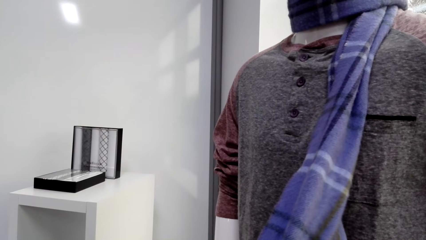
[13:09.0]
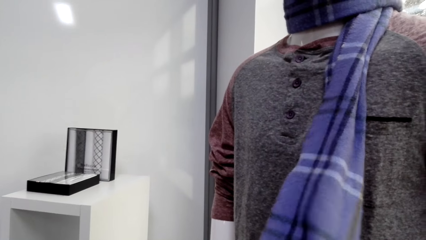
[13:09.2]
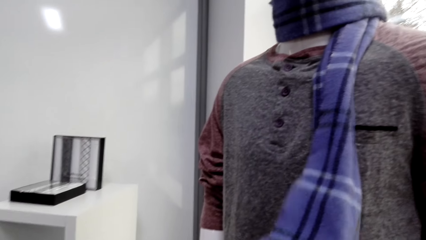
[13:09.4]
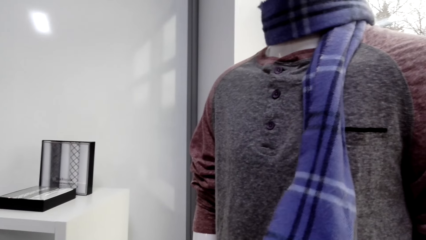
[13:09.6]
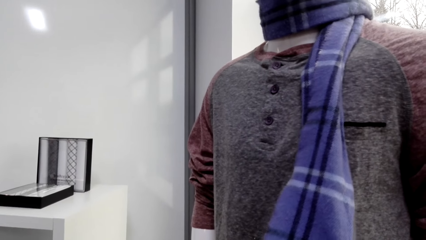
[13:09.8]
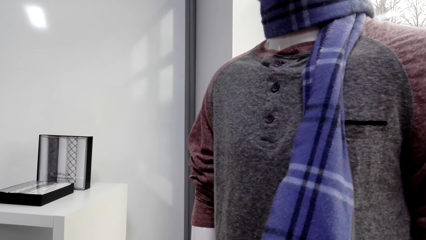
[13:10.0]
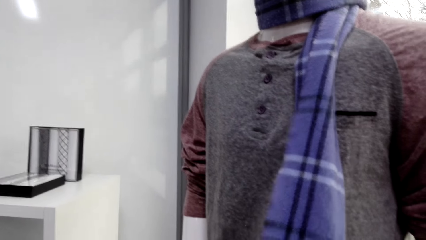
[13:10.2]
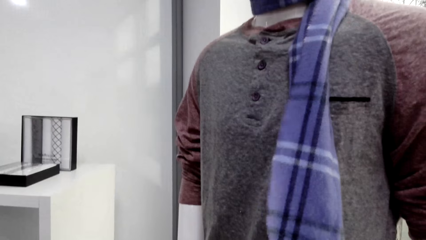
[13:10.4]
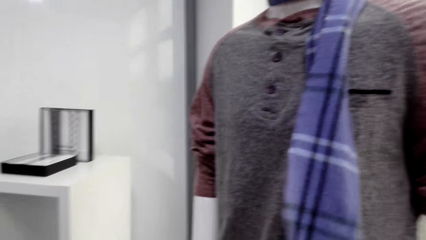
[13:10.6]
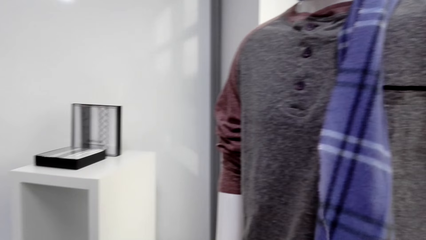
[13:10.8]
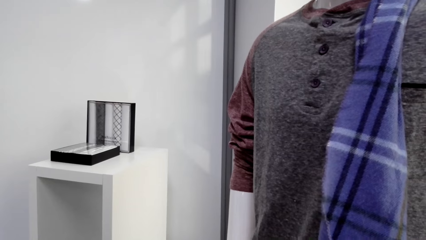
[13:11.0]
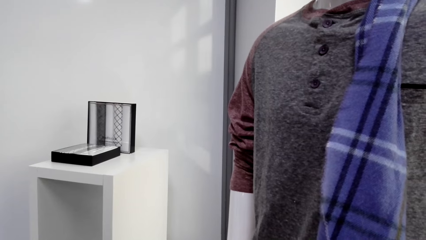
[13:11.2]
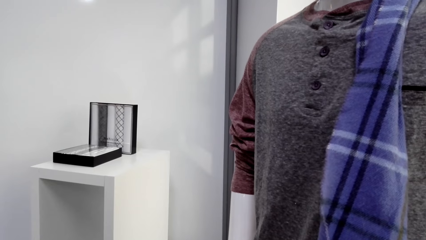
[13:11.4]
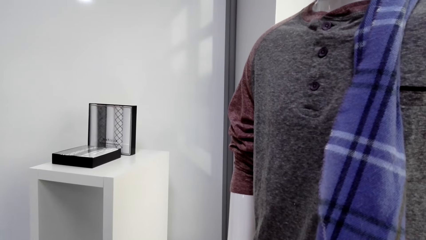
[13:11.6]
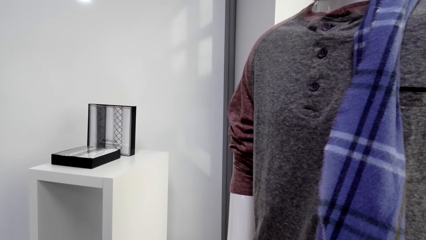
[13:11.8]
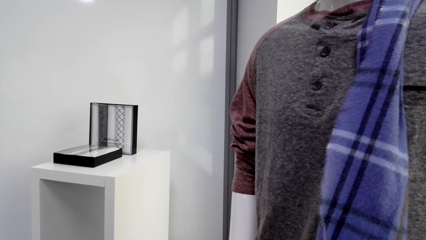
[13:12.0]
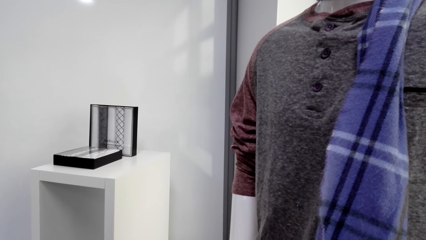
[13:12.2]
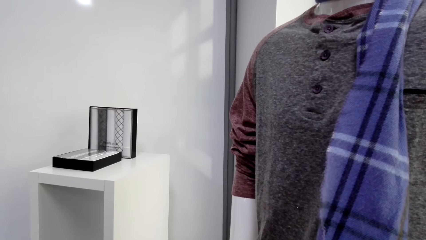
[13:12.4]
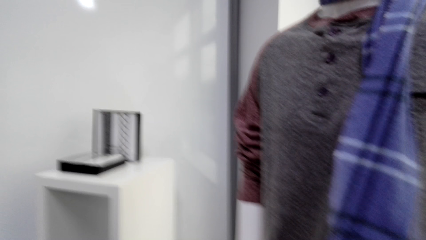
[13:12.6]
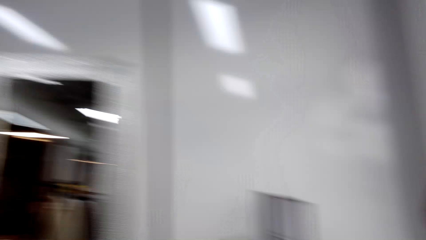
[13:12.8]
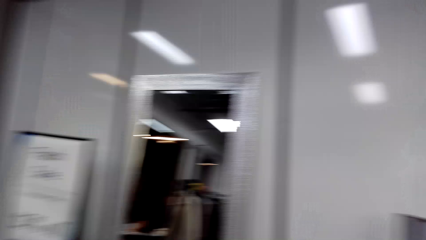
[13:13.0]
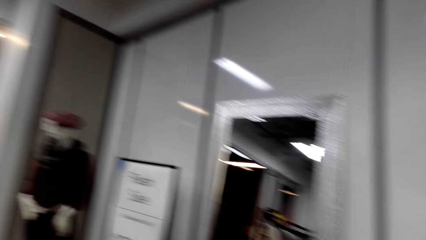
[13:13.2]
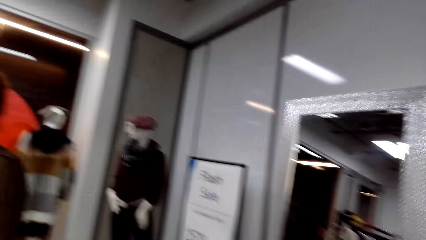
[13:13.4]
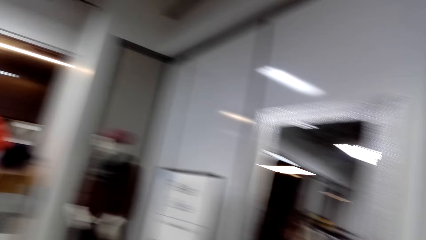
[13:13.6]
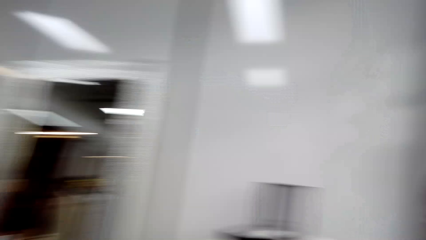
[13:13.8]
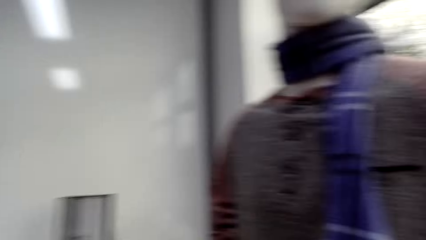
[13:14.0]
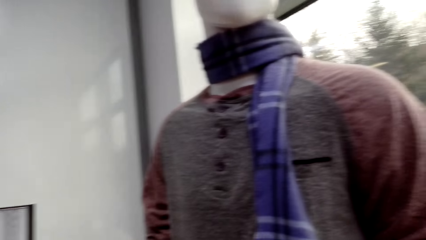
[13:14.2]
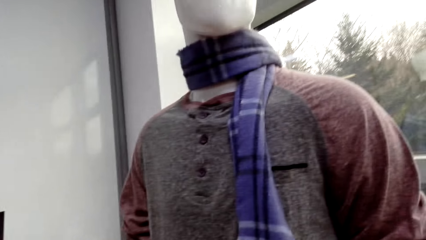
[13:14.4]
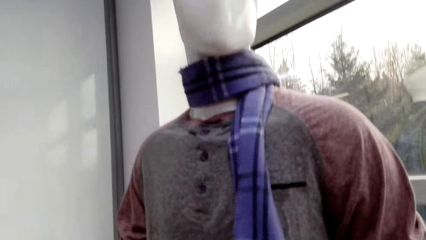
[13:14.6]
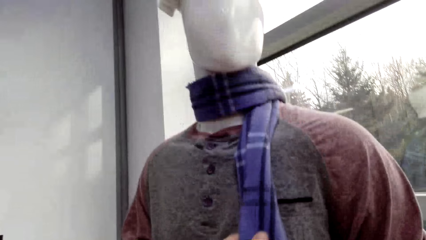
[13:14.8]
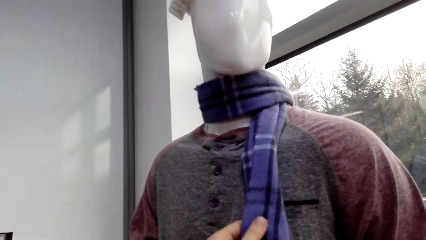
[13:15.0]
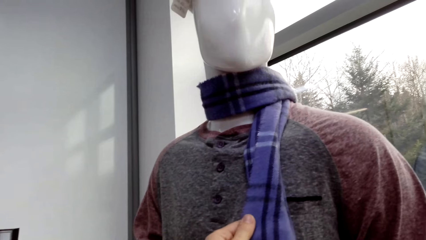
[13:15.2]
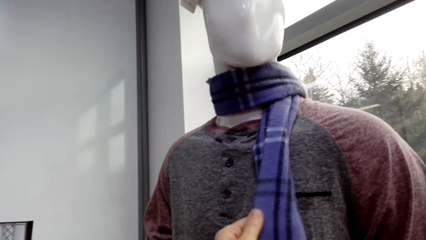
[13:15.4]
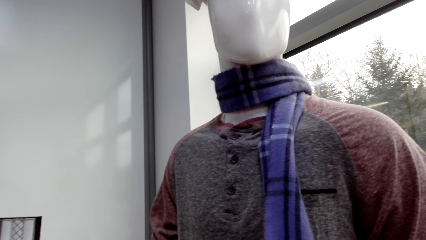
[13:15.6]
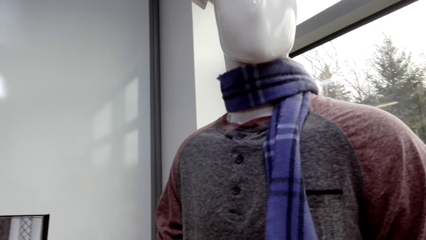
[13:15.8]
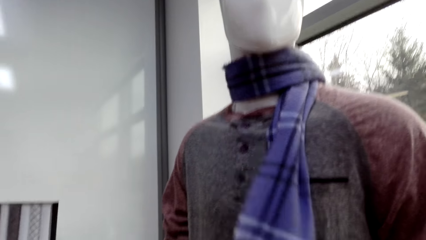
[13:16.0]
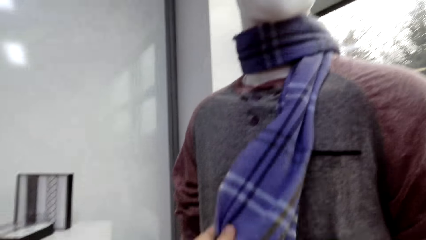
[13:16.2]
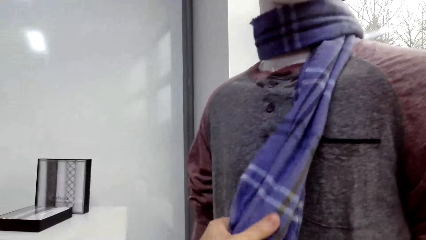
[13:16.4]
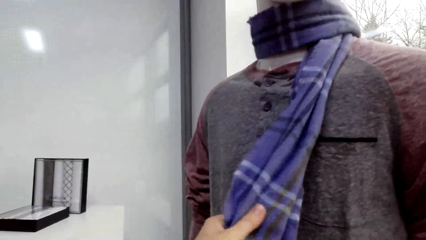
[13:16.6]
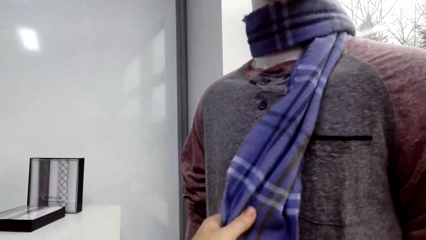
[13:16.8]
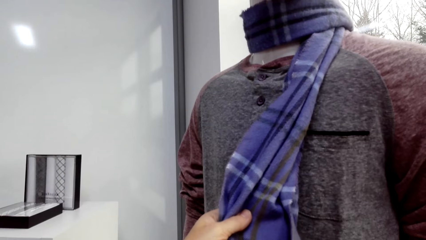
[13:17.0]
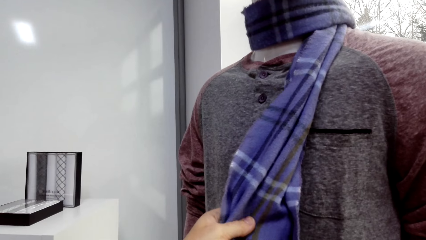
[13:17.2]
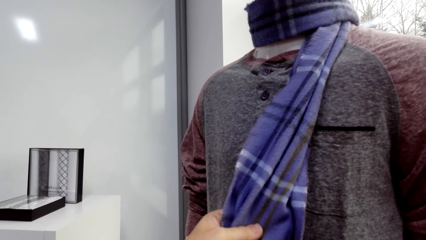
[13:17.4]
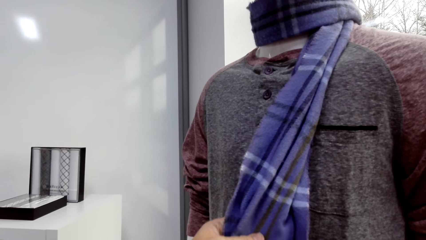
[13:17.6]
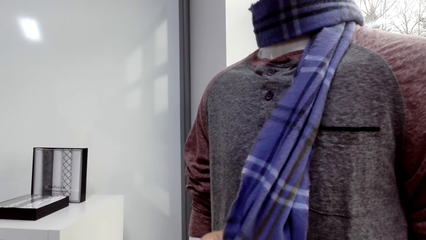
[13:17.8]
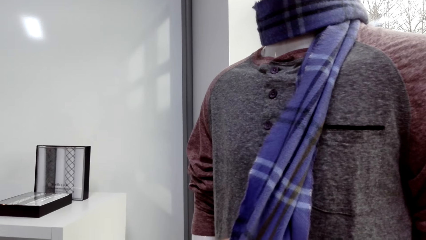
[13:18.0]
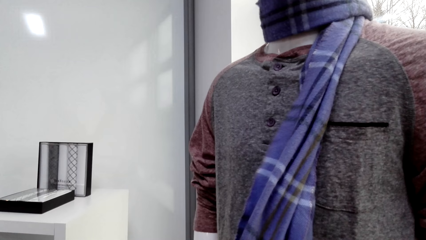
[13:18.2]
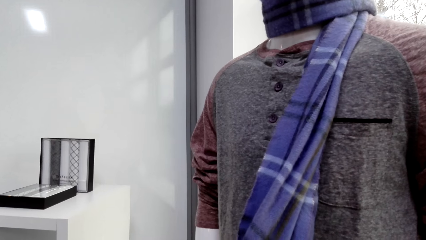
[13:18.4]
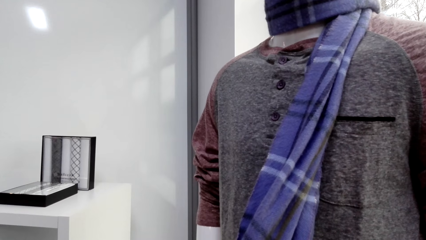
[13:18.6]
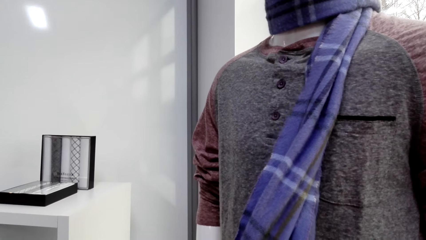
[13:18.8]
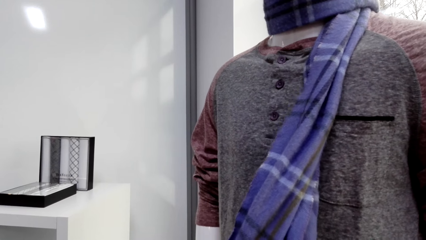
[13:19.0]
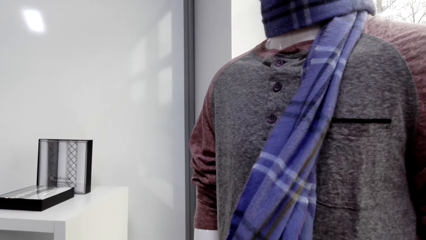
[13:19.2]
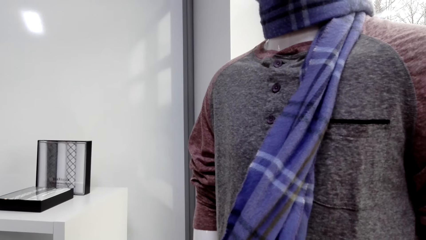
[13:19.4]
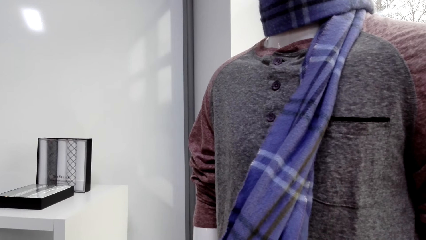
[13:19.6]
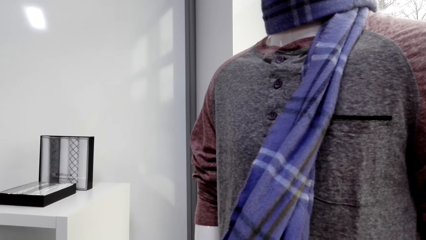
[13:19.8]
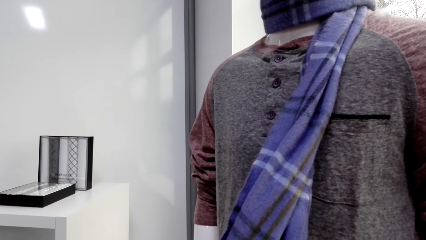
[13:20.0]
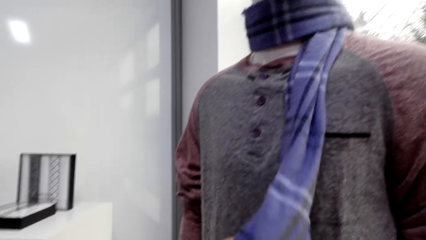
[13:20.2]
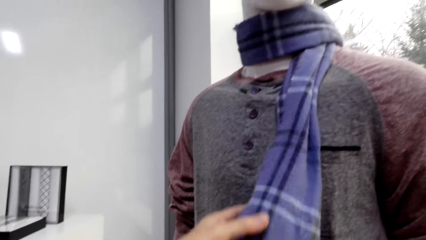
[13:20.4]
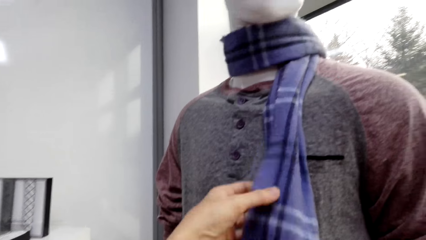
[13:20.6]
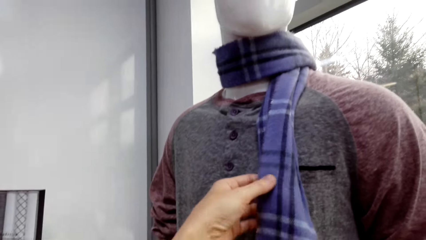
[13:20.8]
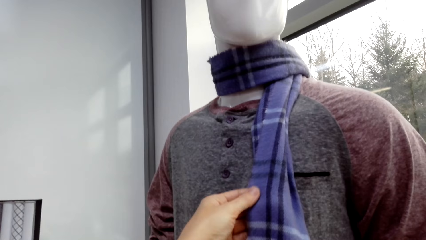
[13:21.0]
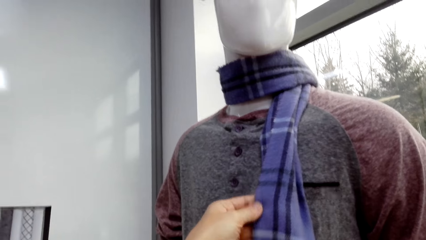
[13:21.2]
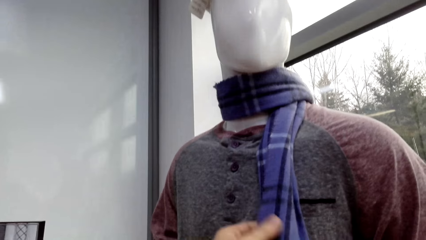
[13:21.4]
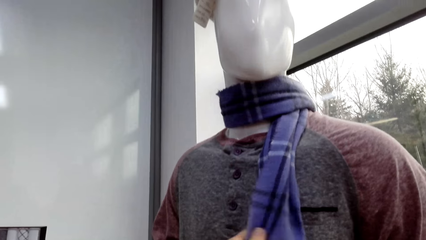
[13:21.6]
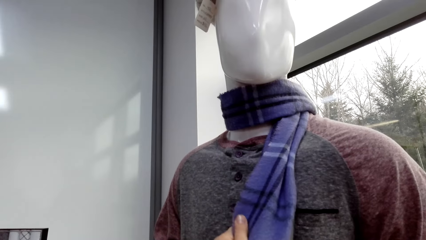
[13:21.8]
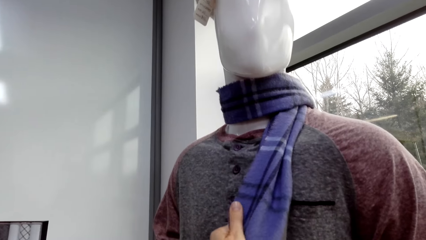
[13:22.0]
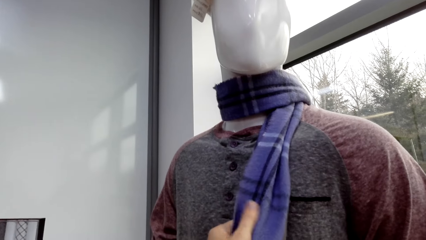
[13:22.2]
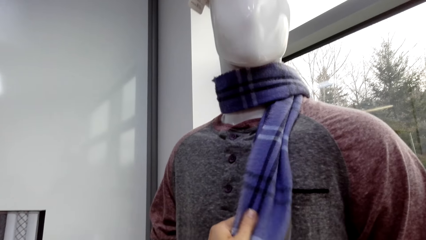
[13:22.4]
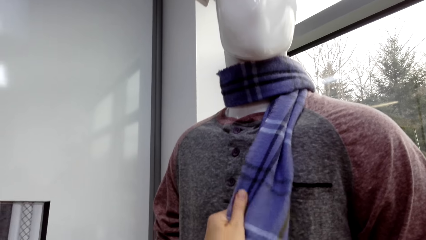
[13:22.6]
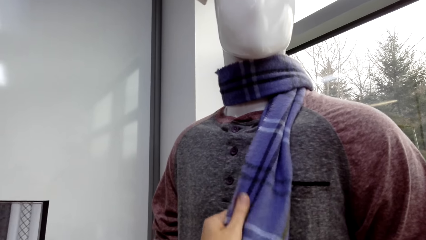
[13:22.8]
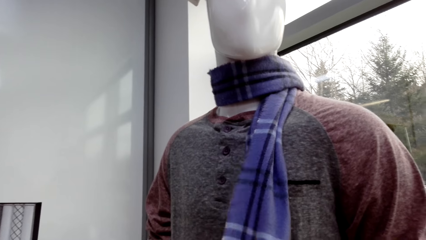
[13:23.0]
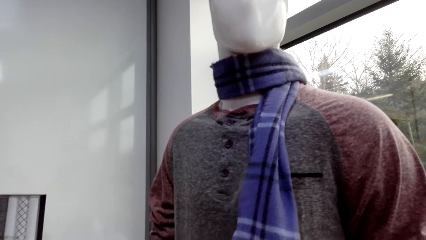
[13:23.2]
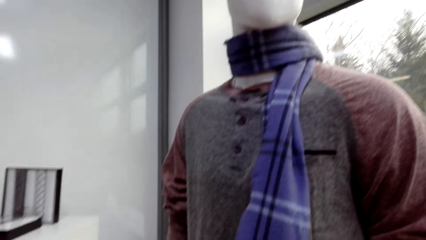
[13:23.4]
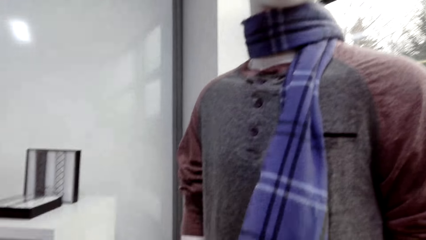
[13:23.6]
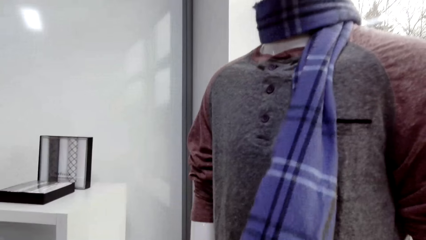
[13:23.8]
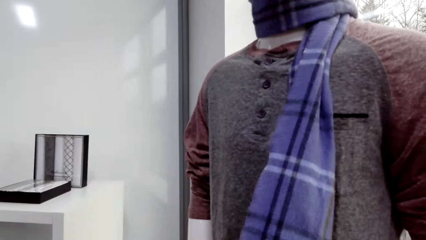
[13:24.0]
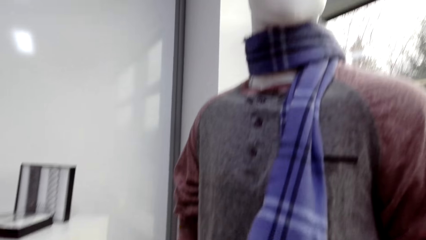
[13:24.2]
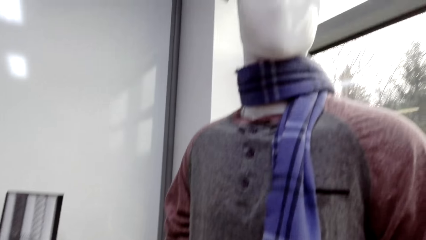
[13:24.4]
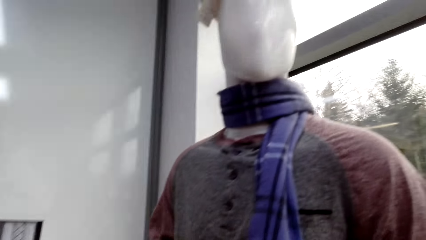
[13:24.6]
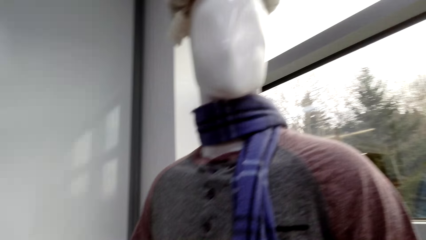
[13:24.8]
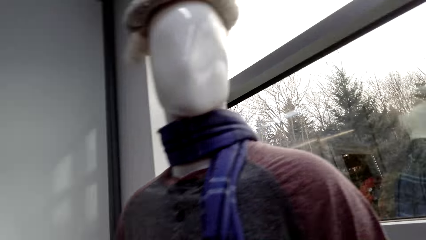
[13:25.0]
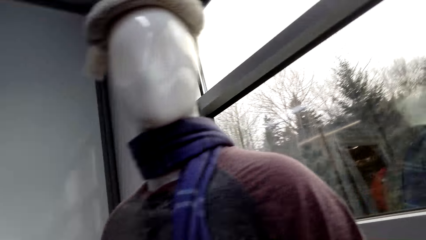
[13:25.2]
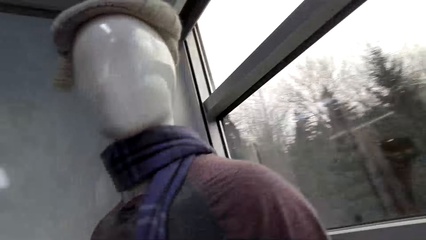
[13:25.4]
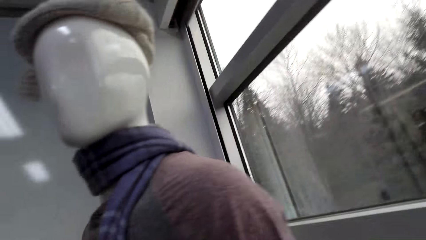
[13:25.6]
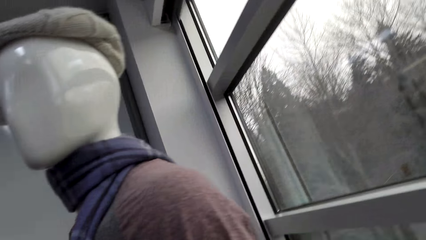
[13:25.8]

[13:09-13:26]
The camera wearer feels the scarf material.
